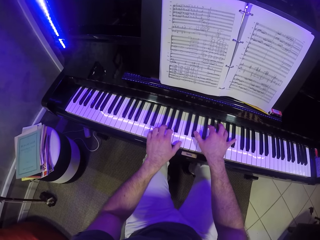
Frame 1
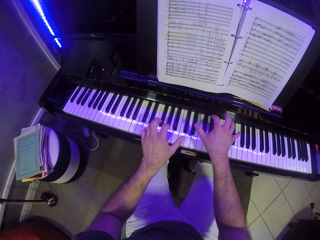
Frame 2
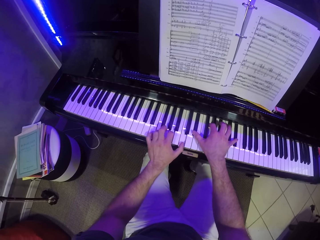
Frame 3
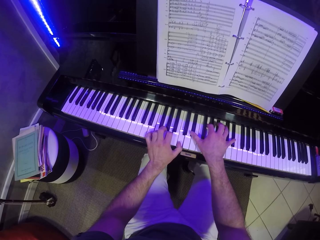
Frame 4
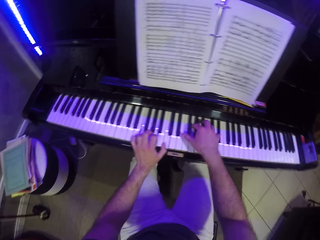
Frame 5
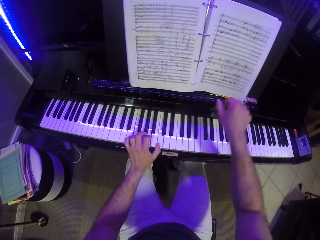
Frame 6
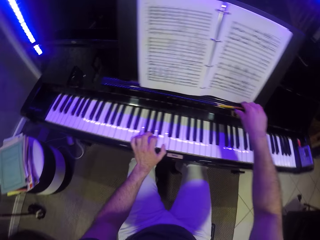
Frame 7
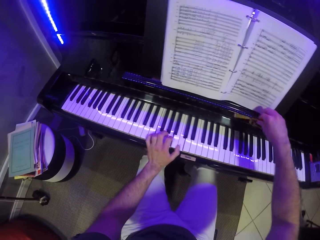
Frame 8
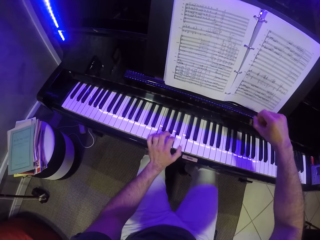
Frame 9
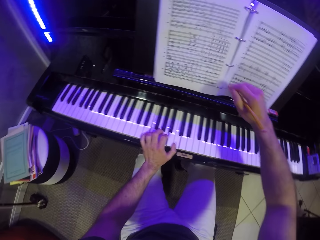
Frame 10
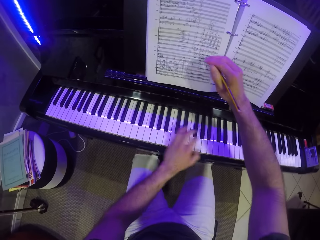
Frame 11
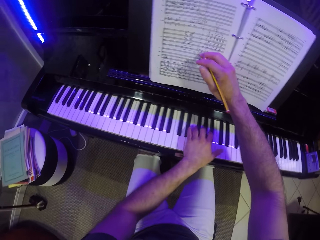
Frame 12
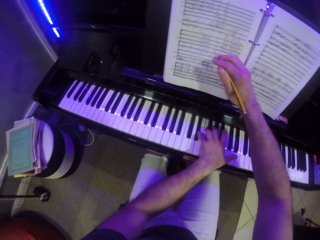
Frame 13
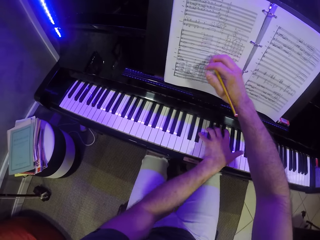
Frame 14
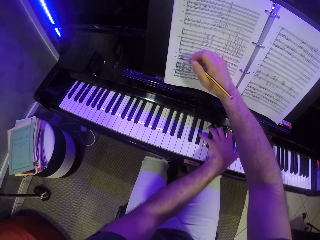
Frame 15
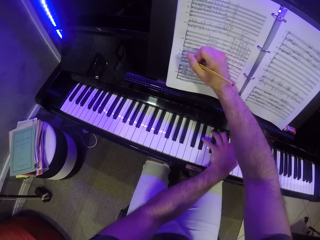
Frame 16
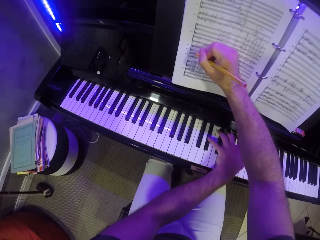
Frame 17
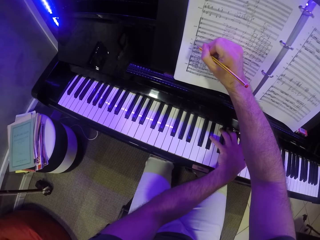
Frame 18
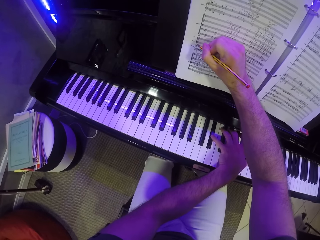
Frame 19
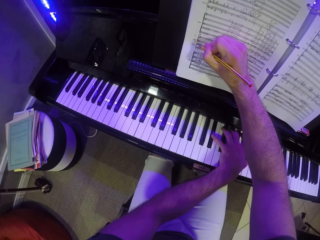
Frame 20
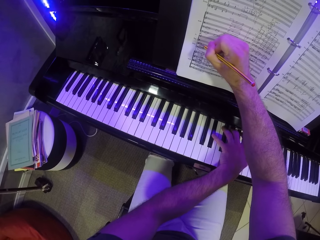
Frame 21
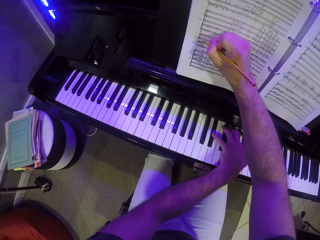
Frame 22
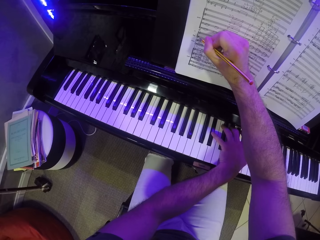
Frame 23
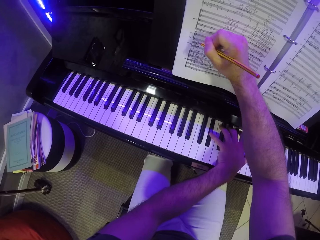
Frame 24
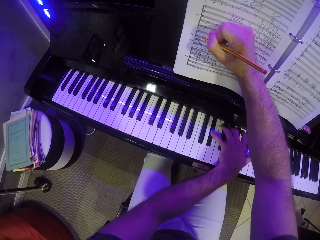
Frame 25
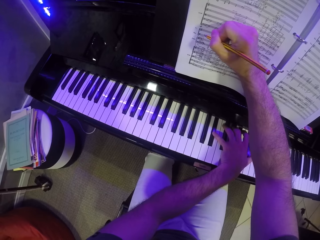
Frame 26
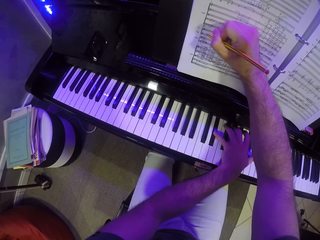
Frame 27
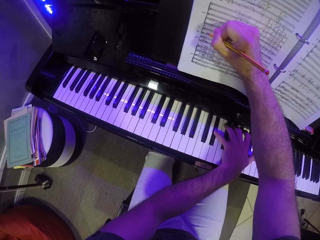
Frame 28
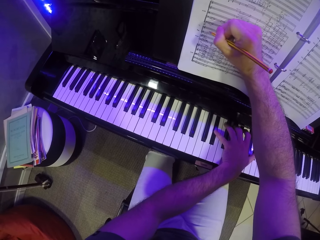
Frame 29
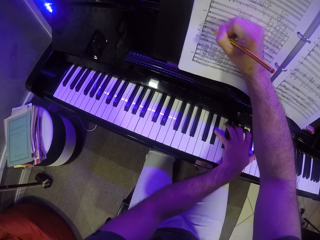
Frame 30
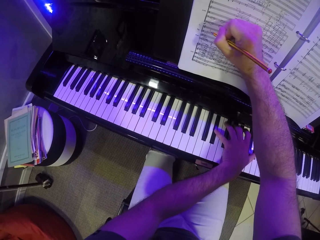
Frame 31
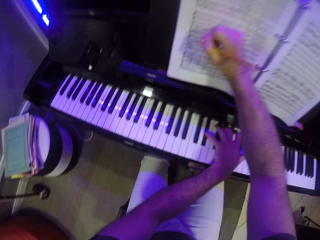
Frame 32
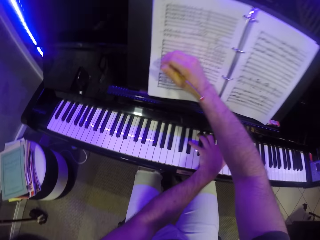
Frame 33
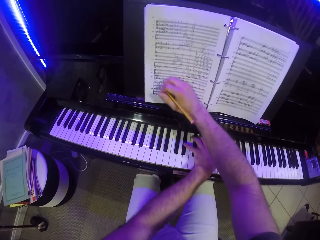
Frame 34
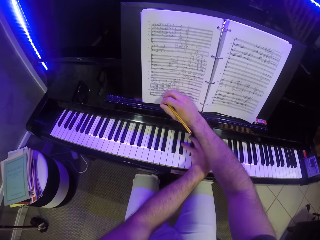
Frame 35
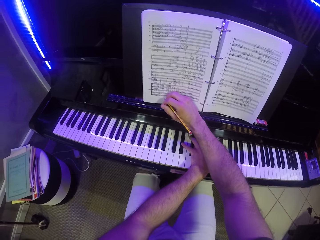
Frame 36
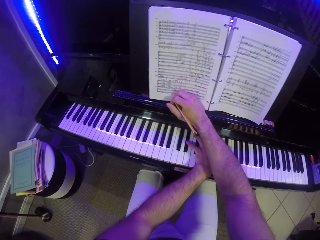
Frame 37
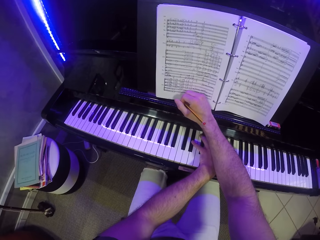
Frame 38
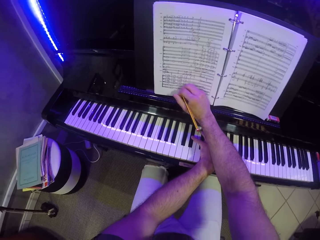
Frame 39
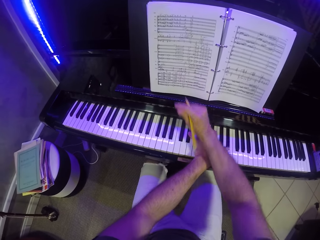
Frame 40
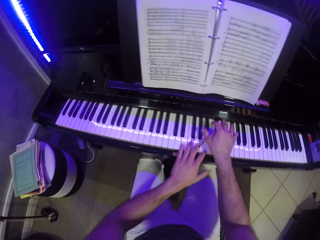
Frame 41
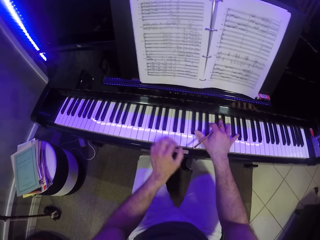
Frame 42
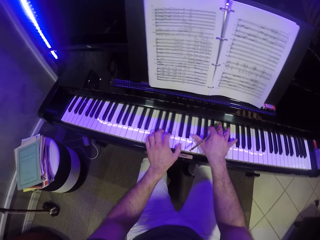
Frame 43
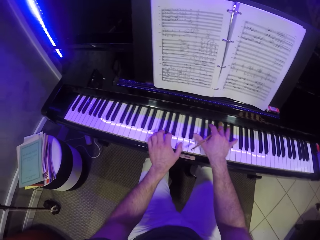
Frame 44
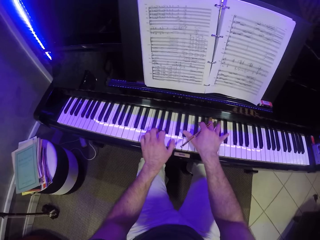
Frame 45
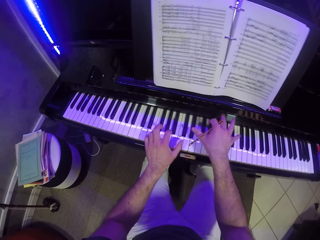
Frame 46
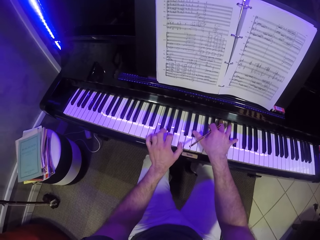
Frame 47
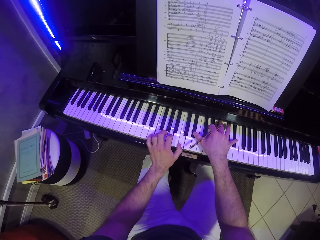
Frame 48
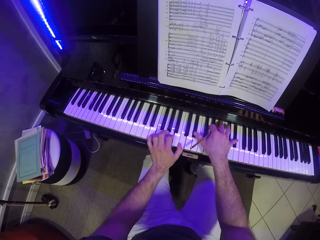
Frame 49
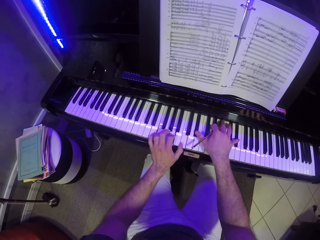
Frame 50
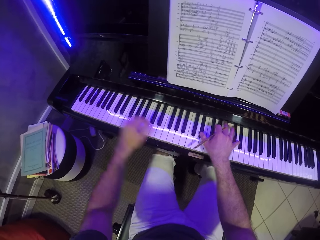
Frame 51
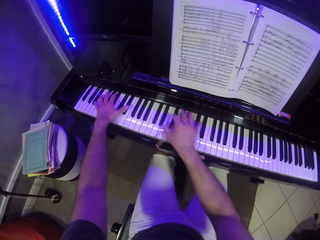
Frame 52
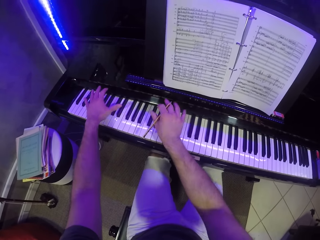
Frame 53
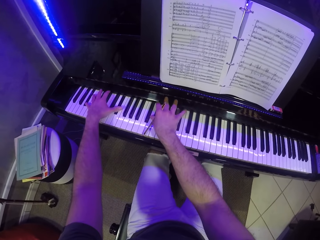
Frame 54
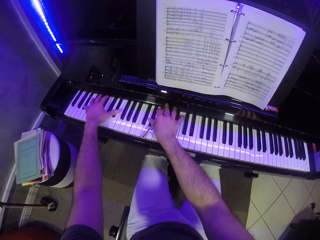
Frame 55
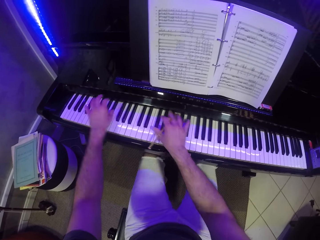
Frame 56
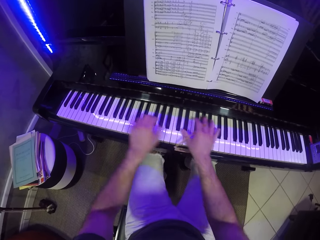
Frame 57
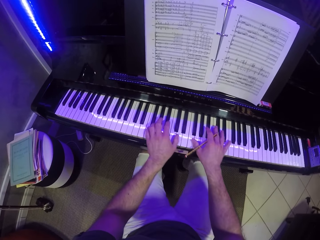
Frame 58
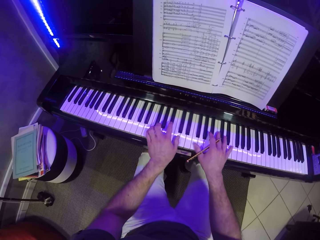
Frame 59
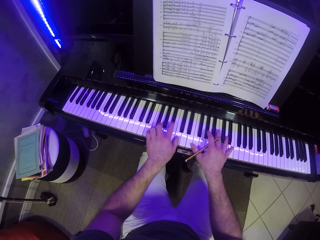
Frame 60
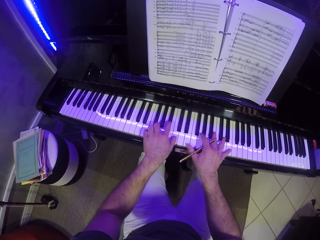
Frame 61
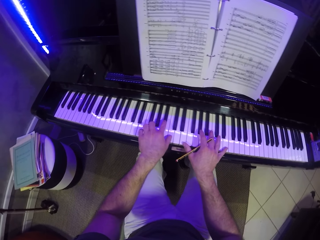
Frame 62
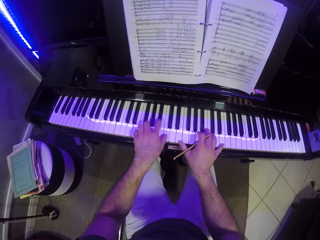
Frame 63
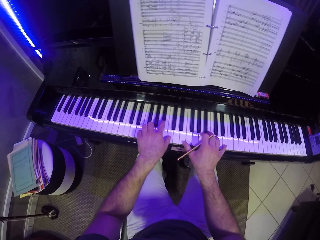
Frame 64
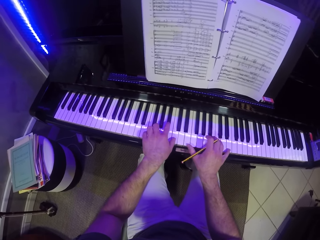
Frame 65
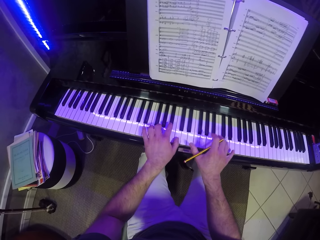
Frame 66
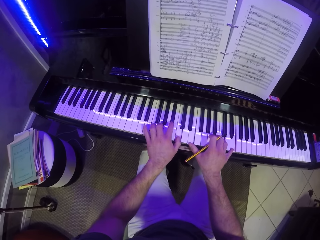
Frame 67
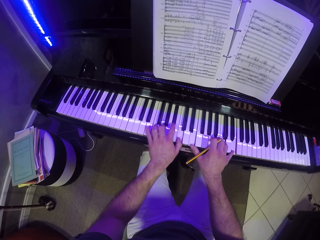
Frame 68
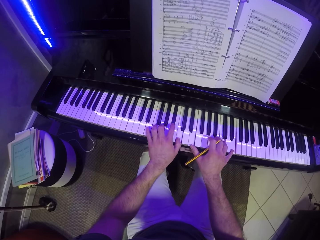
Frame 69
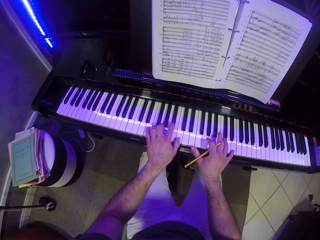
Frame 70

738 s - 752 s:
The camera wearer picks up the pencil on the music rack with his right hand. He plays the keyboard with his left hand. He writes on the music note with the pencil in his right hand. He places his hands on top of the piano and plays the piano with both hands.

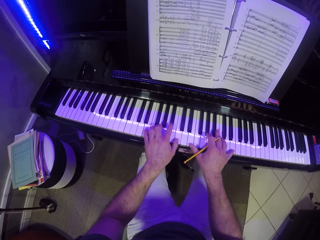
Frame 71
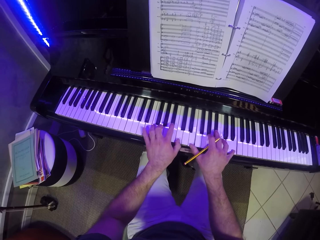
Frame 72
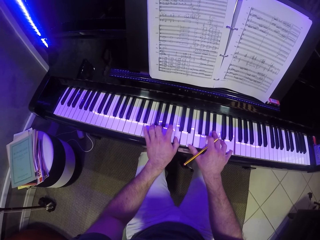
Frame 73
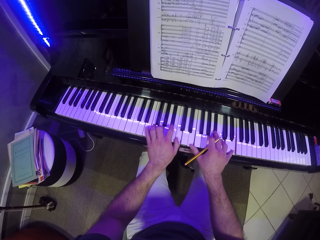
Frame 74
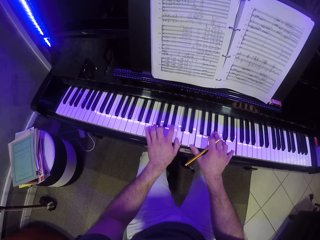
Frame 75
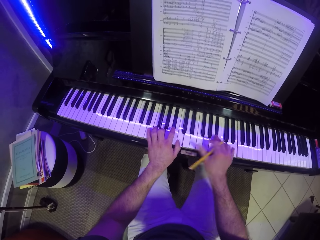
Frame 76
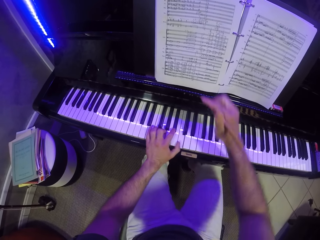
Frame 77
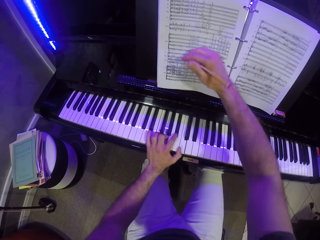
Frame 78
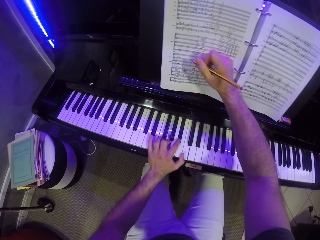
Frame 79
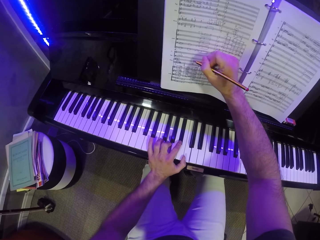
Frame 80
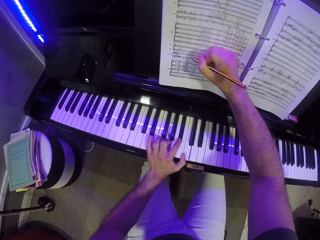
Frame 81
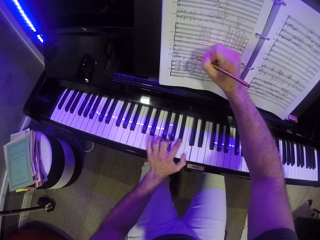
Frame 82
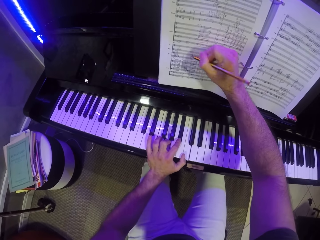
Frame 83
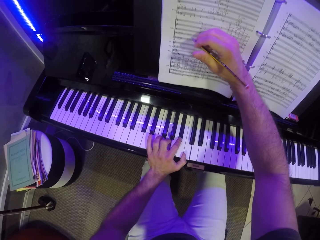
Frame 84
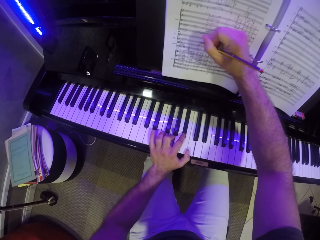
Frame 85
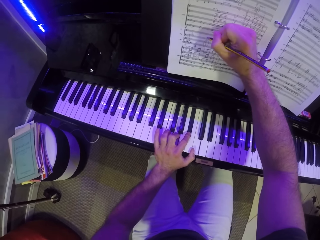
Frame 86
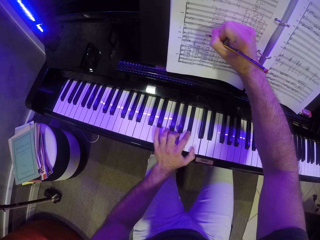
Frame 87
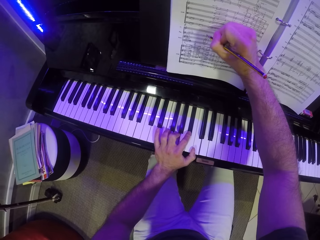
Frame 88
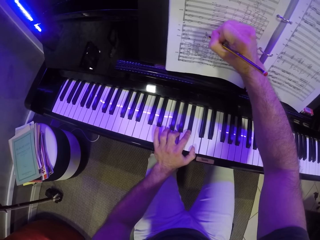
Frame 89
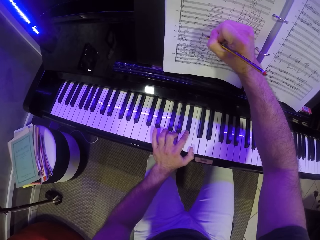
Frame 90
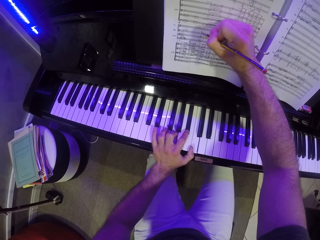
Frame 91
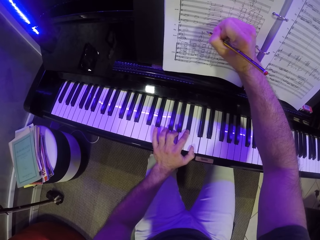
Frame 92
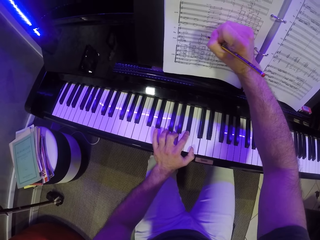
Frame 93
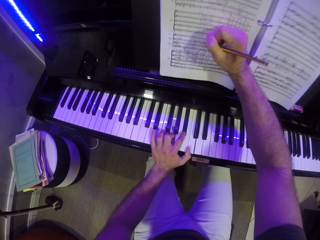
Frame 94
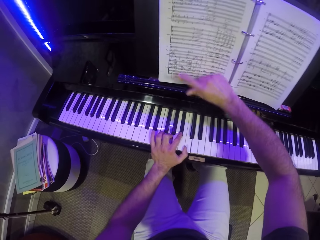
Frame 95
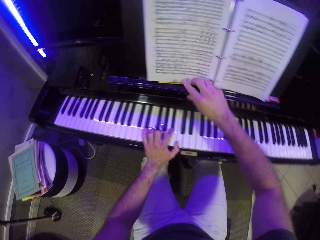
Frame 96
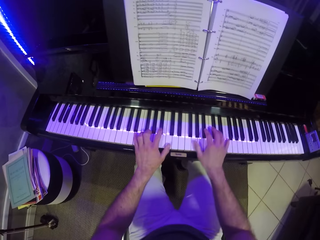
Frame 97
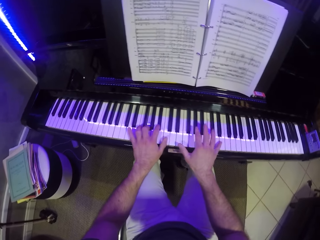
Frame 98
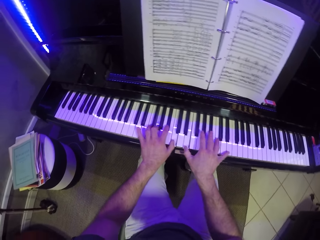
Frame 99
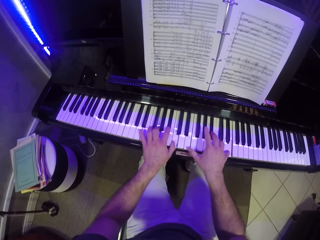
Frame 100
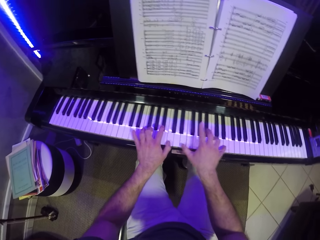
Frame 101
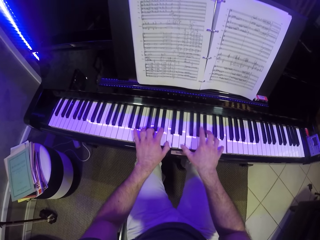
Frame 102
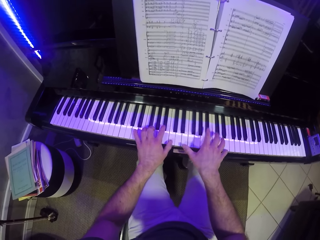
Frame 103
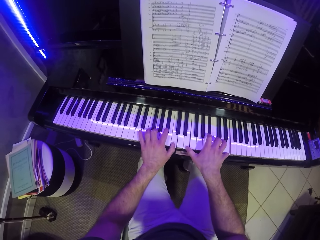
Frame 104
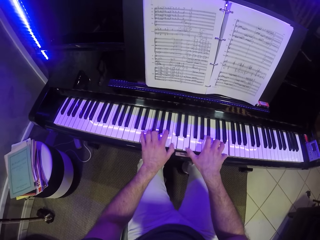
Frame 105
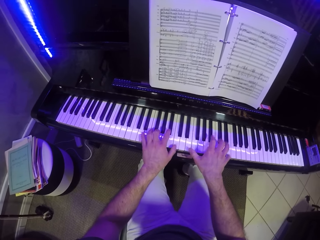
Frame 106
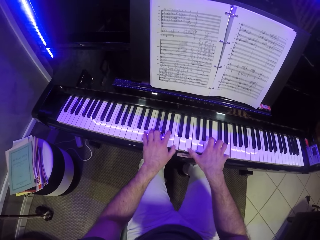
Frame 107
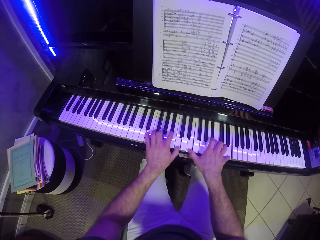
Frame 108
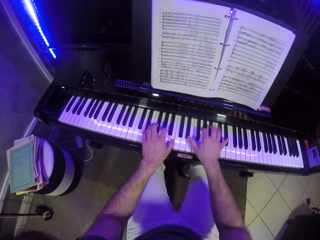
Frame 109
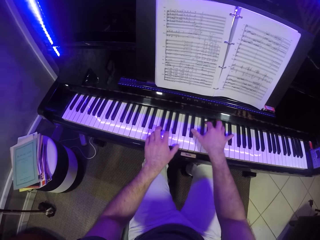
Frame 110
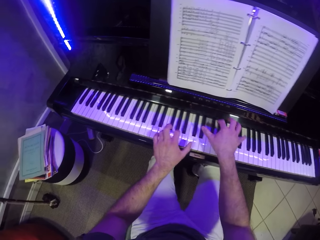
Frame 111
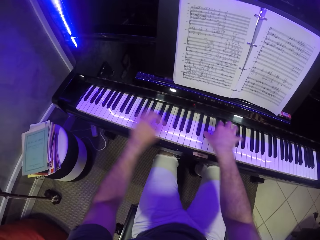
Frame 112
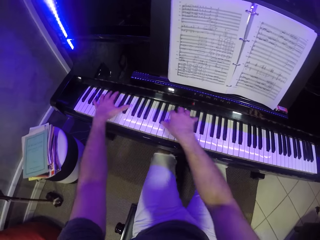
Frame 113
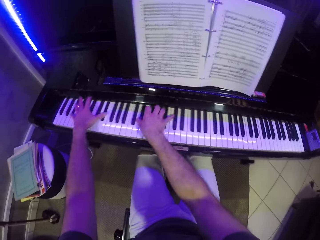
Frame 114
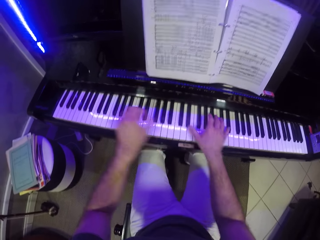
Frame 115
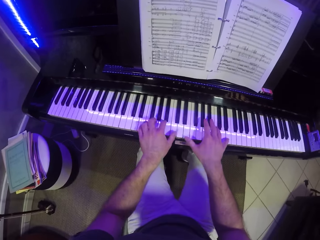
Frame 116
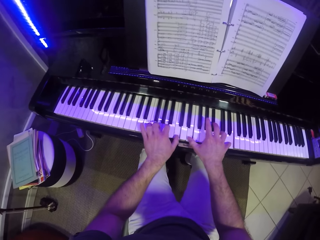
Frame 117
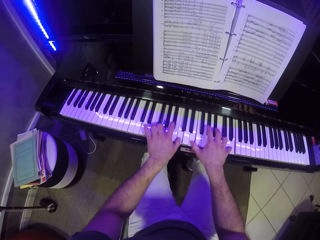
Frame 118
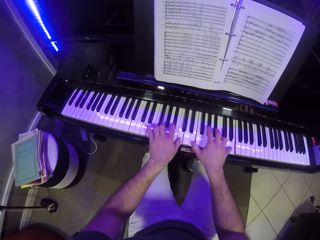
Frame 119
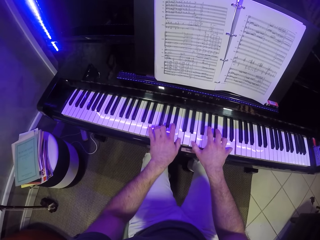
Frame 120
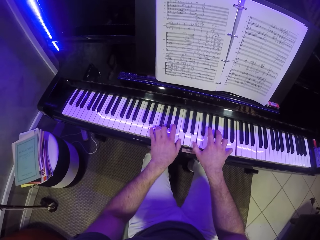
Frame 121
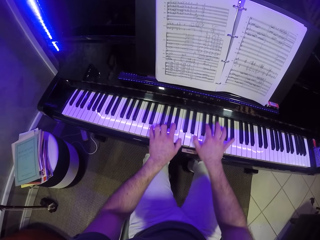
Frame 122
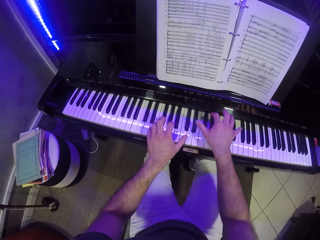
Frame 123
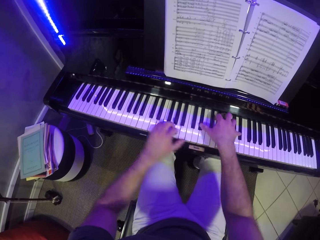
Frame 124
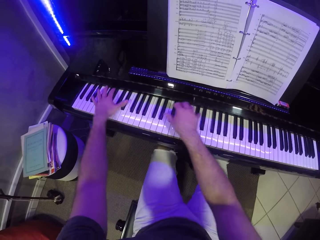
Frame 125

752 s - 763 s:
The camera wearer writes on the music note with the pencil in his right hand. He drops the pencil on the music rack with his right hand. He places his hands on top of the piano and plays the piano with both hands.
